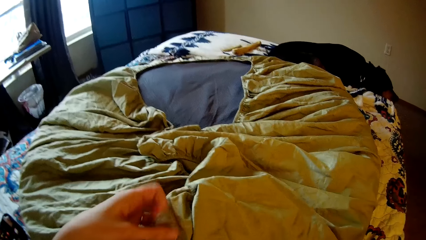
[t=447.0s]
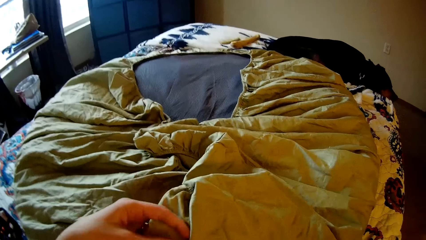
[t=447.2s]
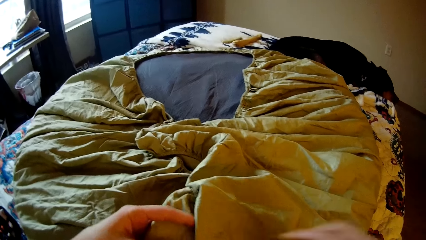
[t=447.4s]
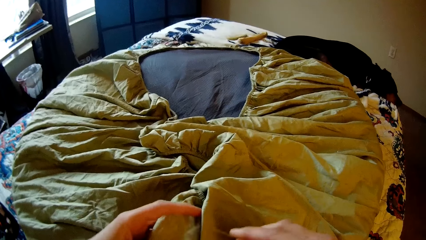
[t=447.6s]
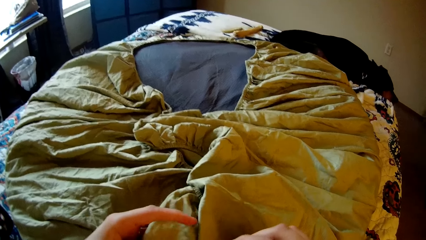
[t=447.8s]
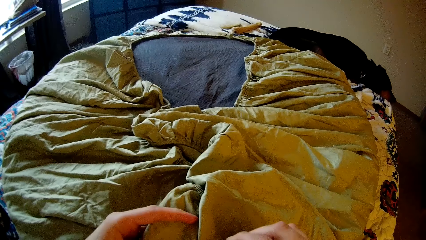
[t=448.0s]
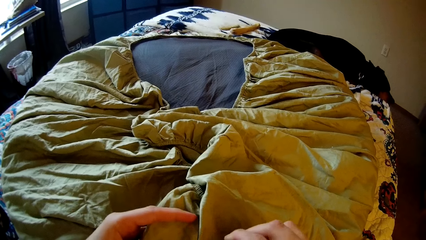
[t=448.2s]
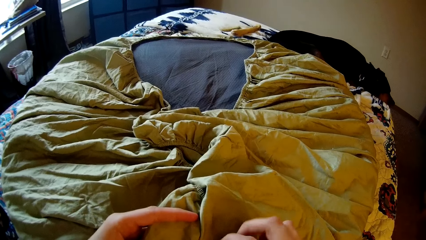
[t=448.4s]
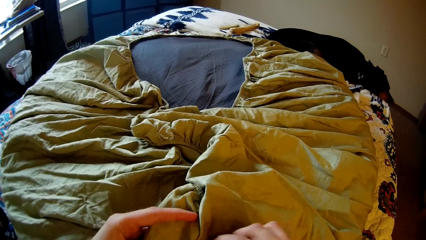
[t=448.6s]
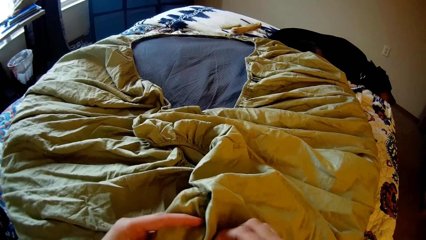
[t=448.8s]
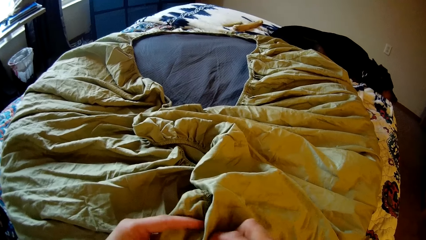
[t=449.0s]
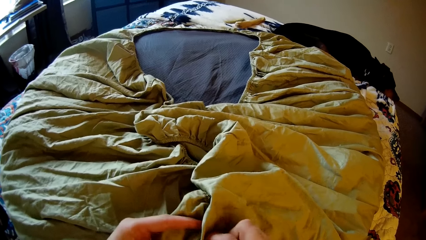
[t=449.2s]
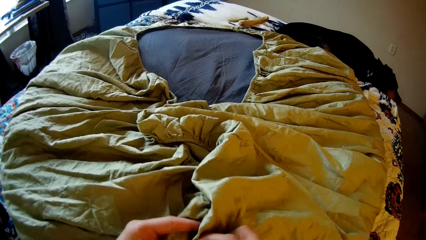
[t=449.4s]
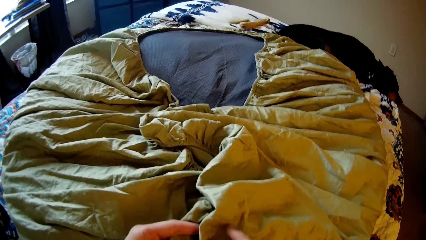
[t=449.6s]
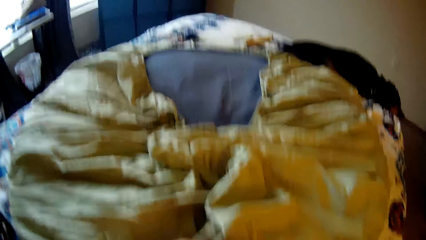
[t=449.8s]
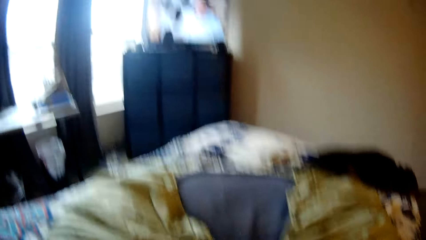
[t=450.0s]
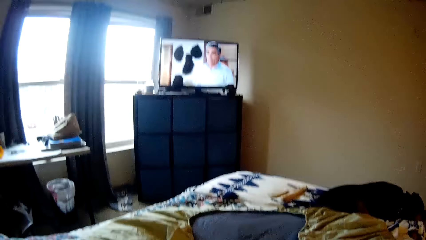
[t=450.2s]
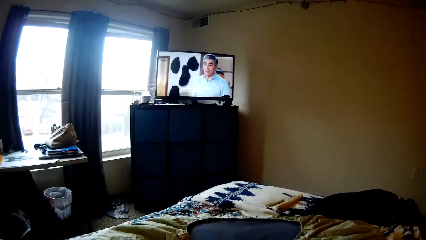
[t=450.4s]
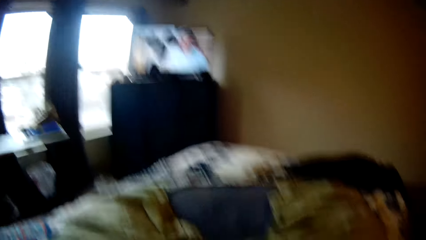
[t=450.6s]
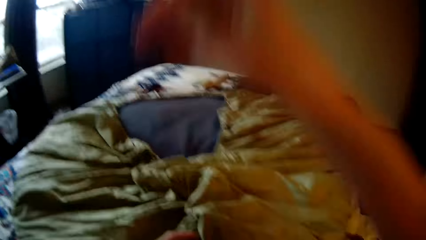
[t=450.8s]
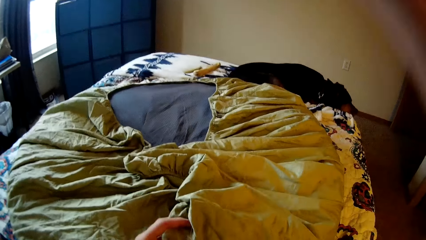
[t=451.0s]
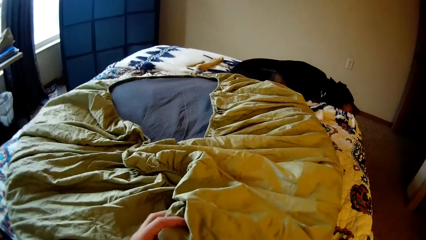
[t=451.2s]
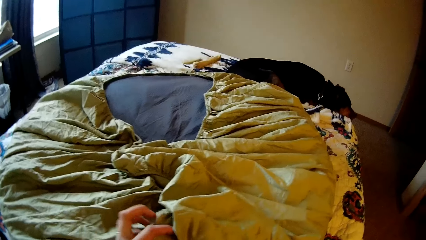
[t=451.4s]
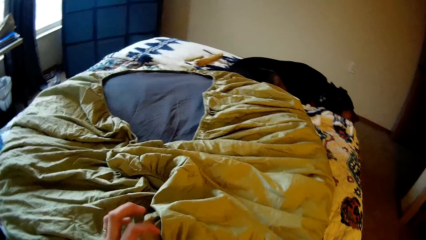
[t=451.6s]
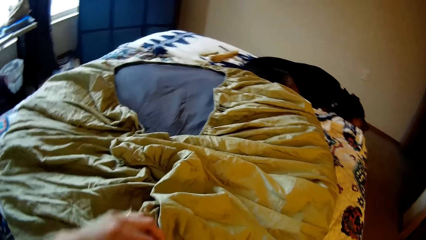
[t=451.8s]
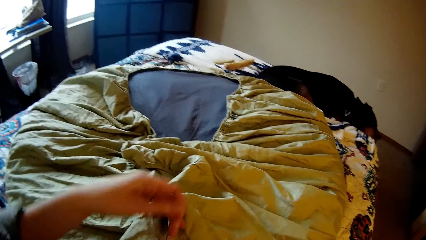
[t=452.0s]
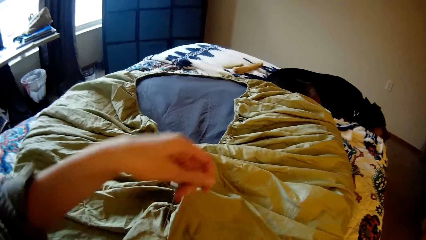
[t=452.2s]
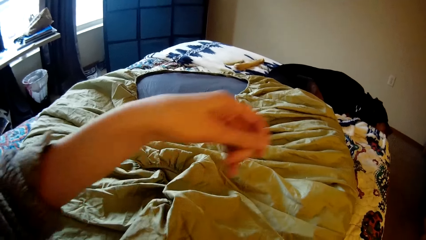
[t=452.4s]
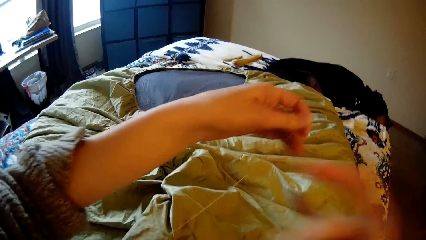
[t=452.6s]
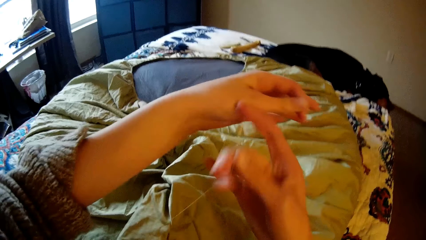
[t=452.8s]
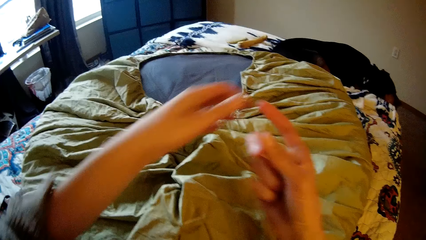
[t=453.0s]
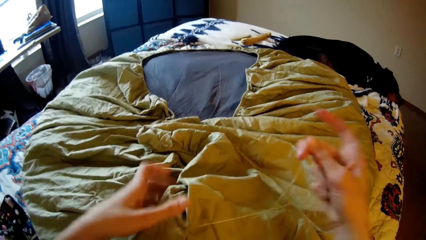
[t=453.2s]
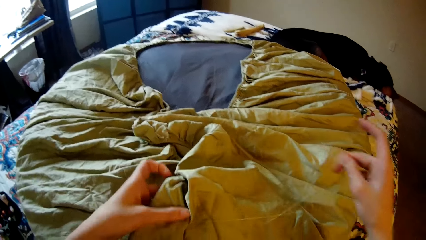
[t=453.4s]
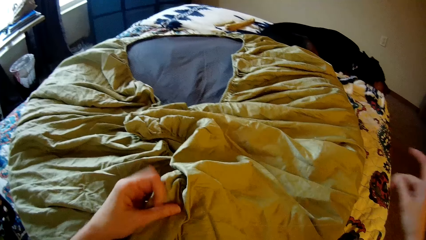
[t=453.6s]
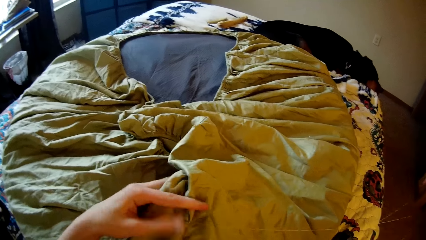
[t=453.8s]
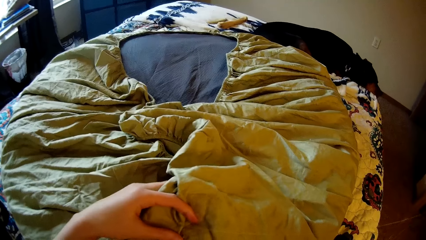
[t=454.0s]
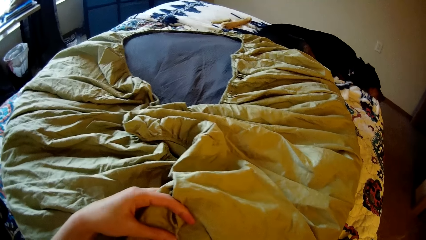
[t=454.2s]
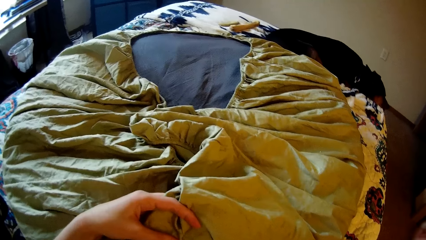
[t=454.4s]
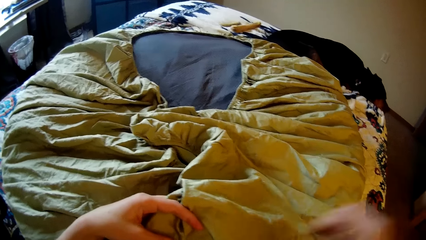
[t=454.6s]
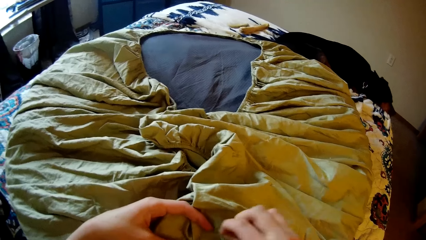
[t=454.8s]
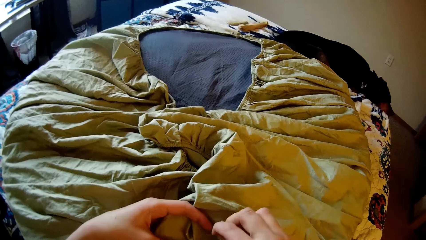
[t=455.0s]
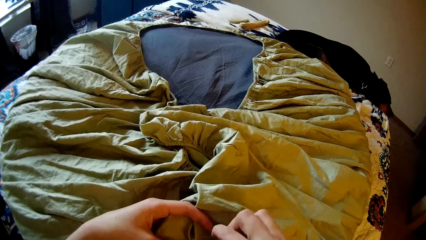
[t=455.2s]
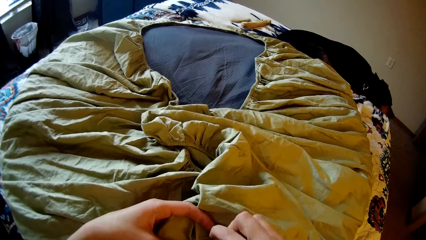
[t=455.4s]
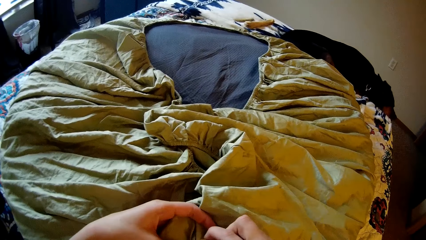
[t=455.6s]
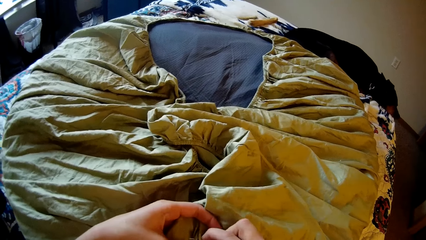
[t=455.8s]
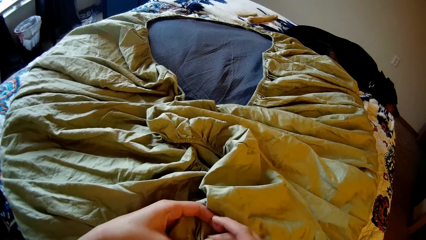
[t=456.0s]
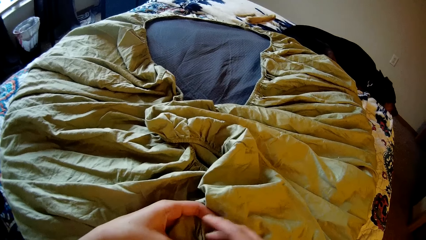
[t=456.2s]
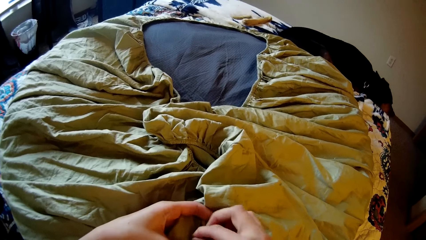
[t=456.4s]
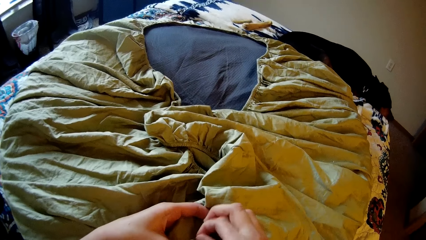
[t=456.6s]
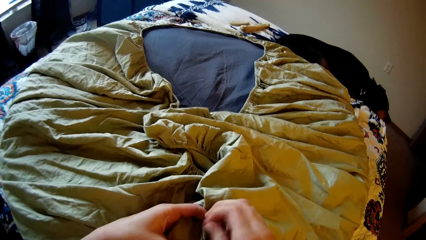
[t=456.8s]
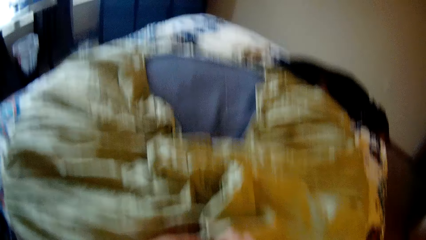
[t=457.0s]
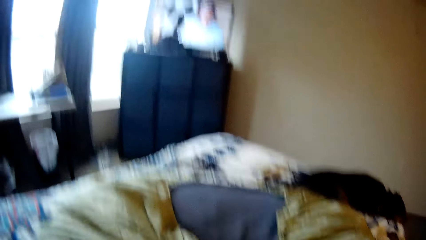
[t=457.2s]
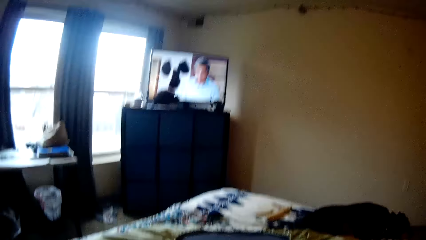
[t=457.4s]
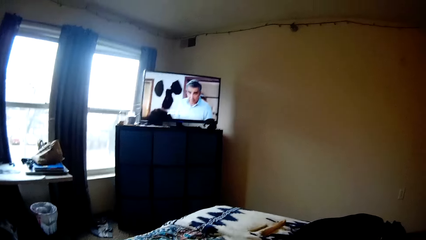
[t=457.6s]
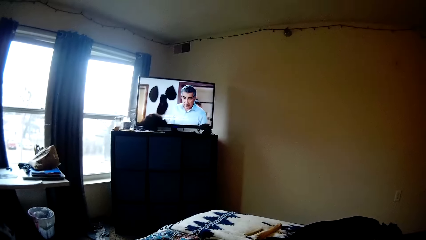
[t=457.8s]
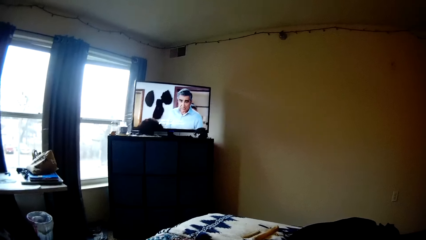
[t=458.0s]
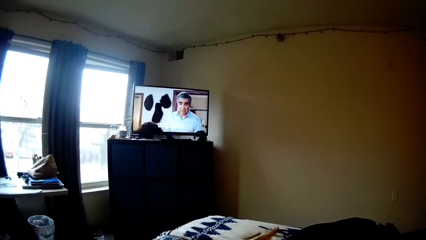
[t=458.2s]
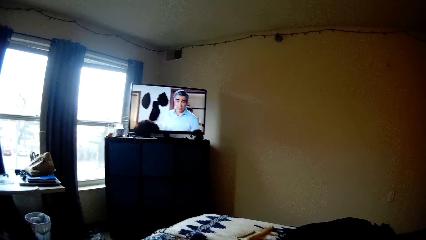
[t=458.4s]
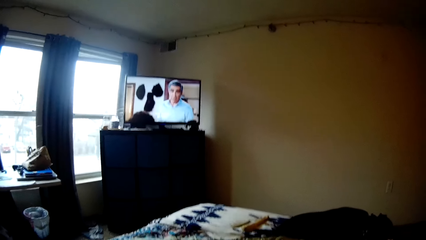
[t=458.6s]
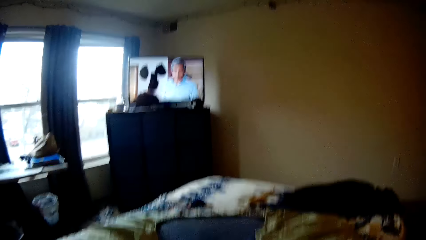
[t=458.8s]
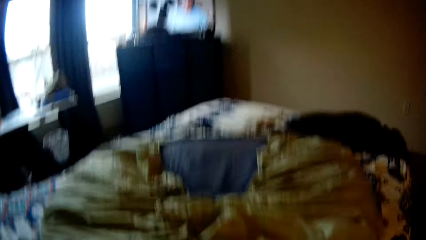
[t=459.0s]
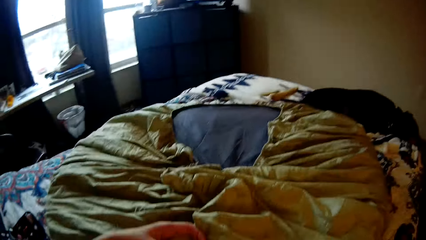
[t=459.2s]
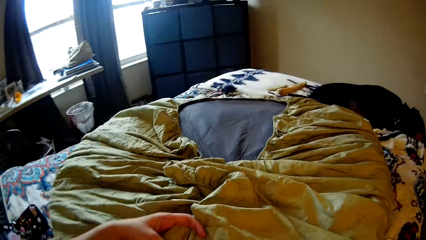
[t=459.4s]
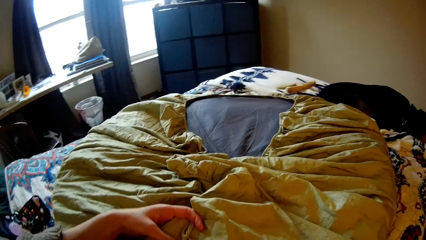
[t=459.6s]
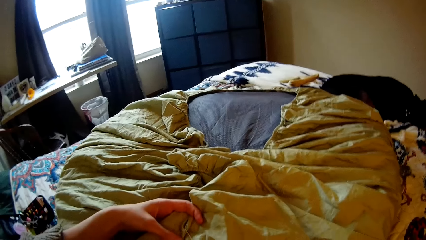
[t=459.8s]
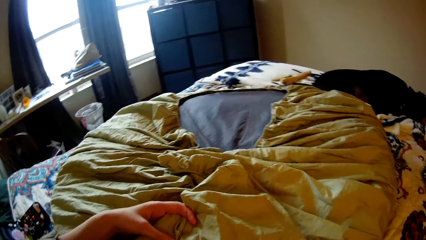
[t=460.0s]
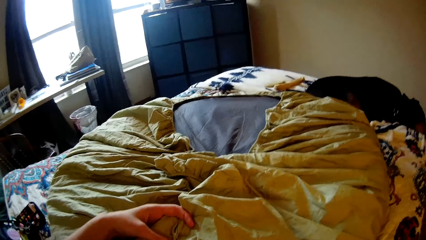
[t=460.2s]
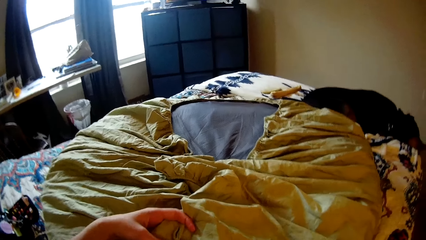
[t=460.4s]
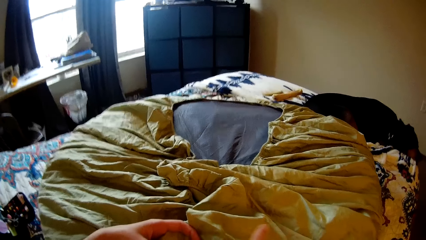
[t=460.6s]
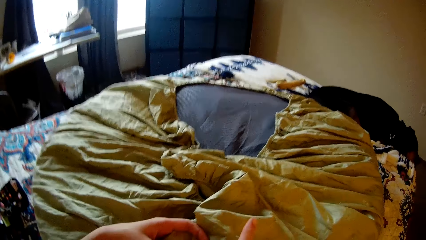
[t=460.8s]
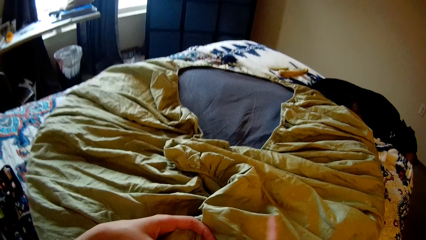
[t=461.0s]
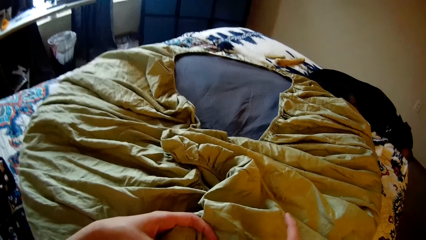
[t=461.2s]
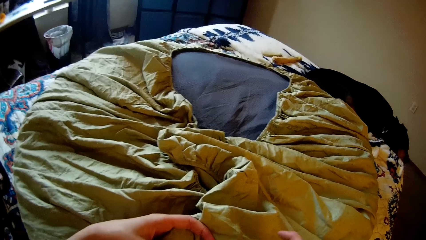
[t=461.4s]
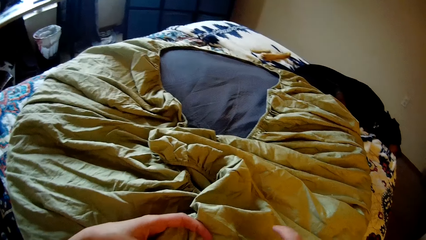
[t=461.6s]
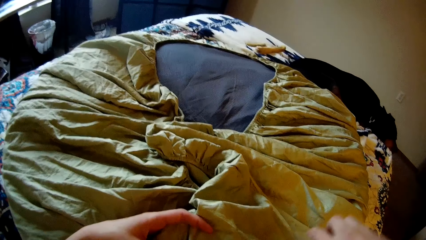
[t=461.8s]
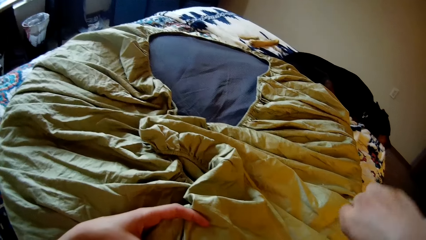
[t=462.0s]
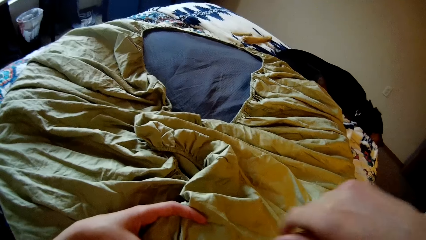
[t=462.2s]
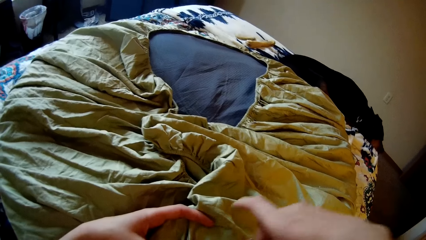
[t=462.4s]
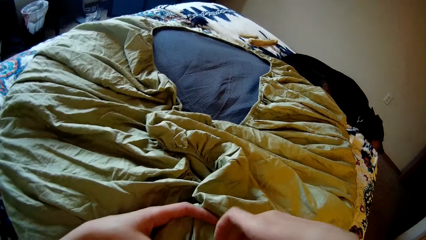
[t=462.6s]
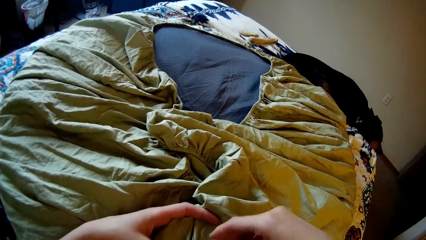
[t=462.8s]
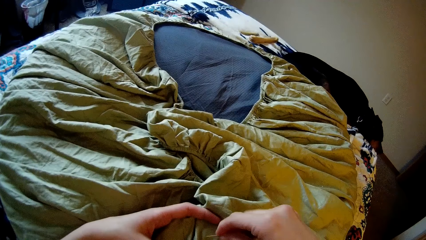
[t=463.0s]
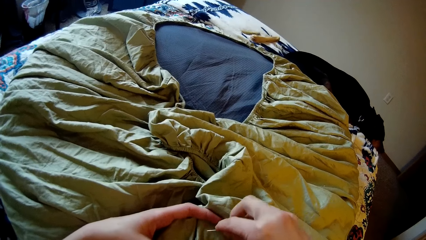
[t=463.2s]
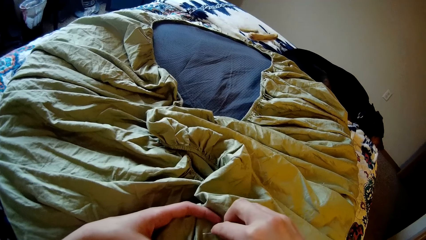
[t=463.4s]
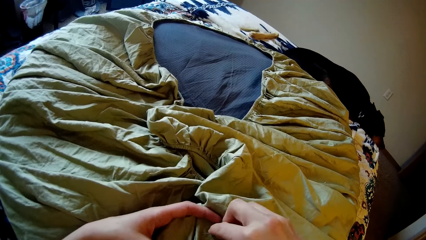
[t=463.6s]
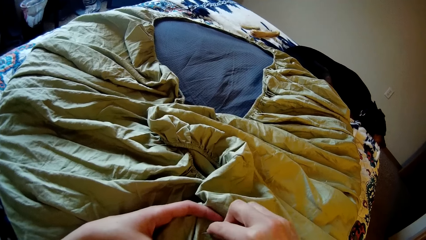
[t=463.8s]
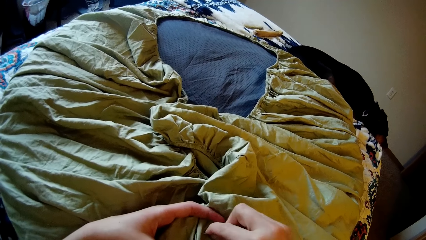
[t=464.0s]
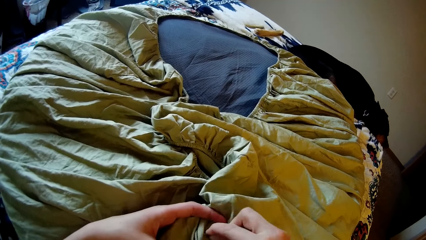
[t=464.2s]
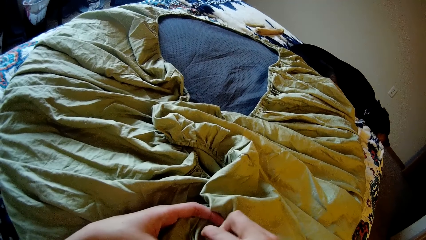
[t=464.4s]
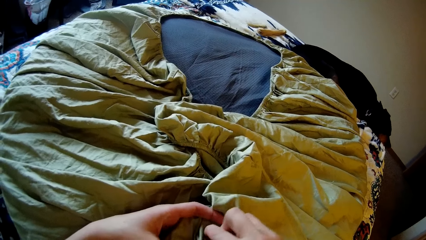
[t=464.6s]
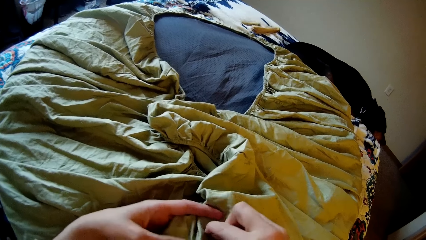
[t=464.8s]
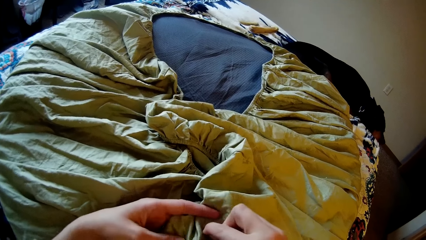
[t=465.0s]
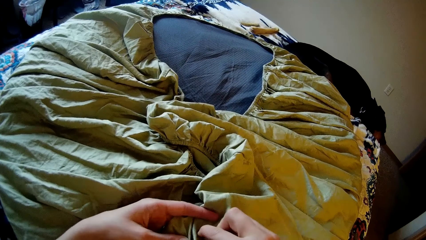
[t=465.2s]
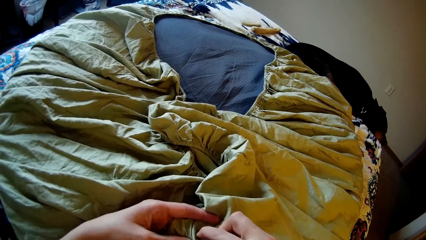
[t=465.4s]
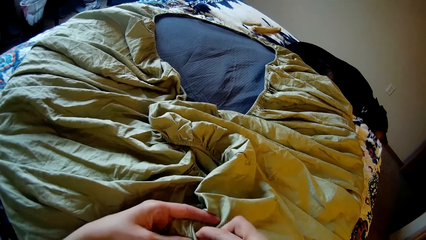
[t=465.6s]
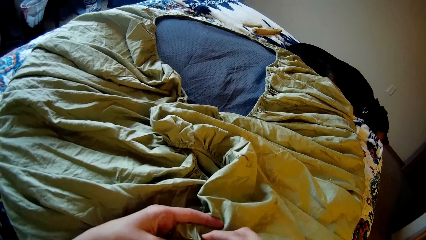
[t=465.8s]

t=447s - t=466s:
The camera wearer sews the bean bag with the needle and thread in her right hand. She looks up at the television. She strengthens the sewing thread. She sews the bean bag with the needle and thread in her right hand. She looks up at the television. She sews the bean bag with the needle and thread in her right hand.
